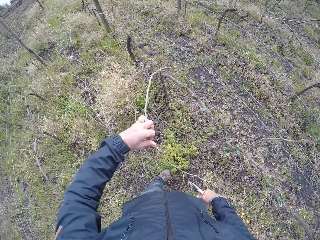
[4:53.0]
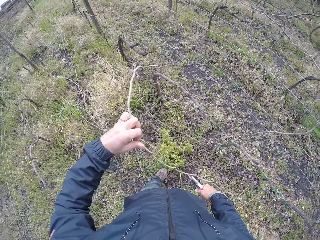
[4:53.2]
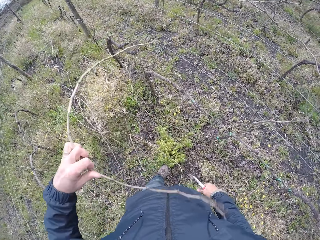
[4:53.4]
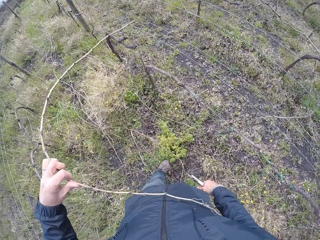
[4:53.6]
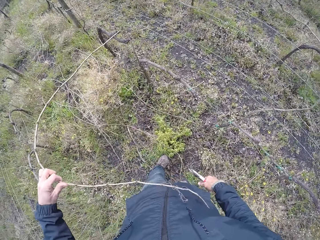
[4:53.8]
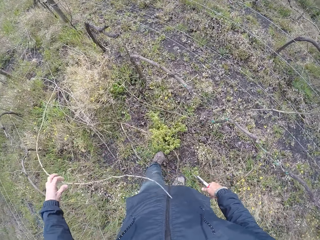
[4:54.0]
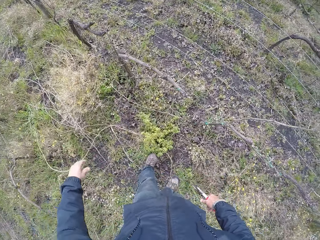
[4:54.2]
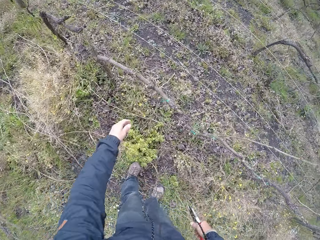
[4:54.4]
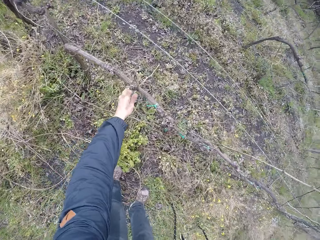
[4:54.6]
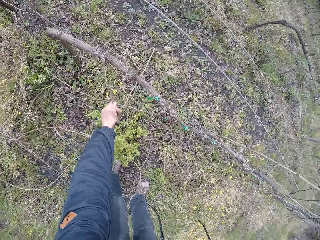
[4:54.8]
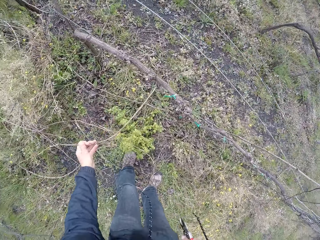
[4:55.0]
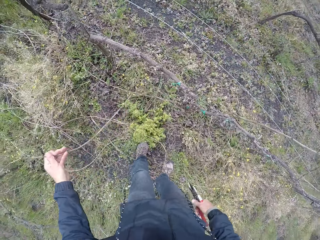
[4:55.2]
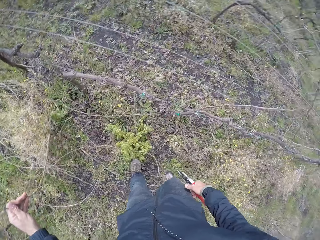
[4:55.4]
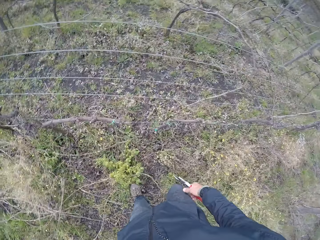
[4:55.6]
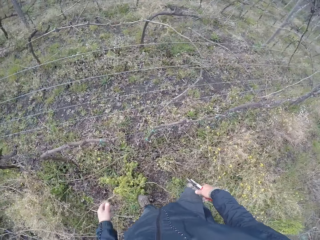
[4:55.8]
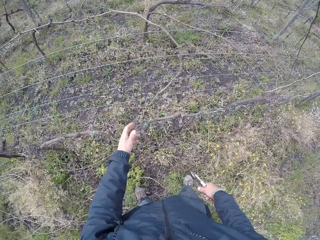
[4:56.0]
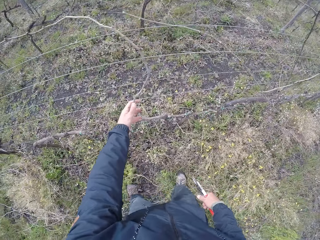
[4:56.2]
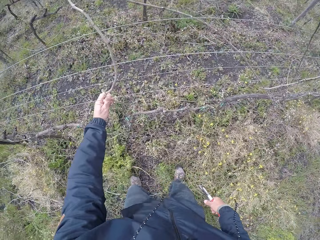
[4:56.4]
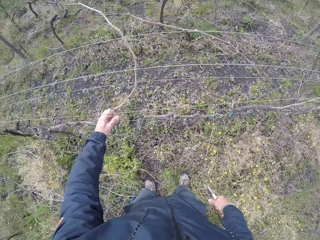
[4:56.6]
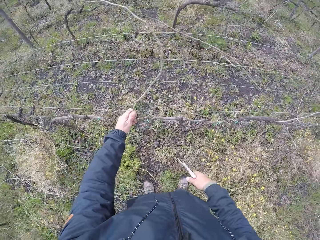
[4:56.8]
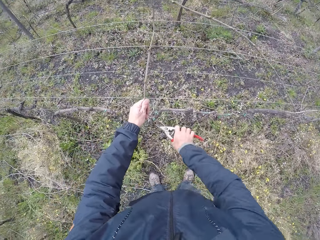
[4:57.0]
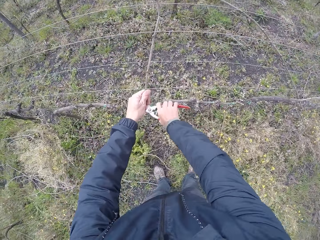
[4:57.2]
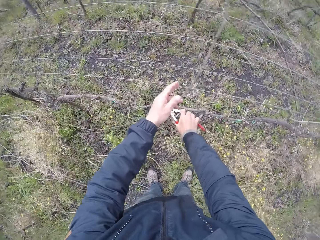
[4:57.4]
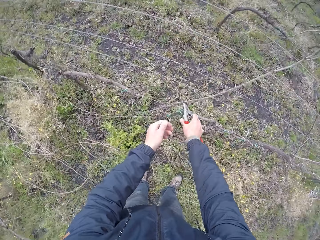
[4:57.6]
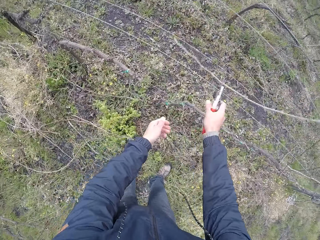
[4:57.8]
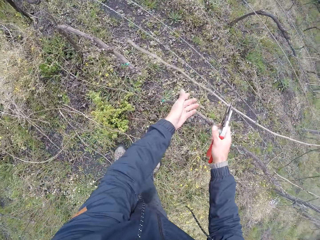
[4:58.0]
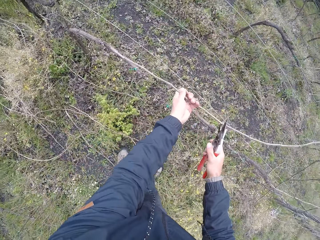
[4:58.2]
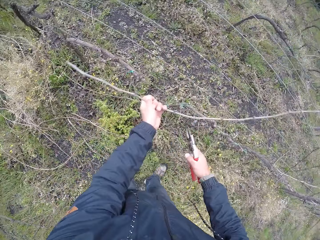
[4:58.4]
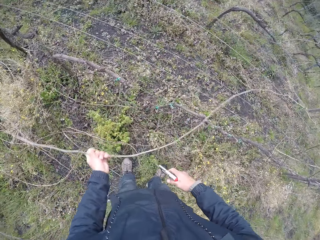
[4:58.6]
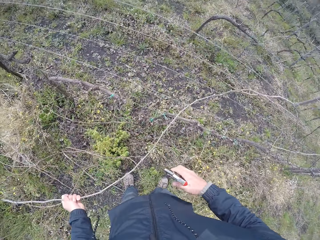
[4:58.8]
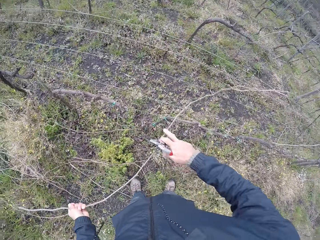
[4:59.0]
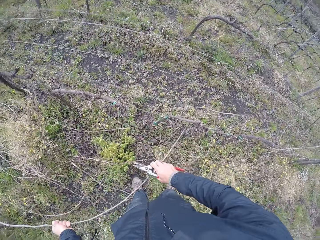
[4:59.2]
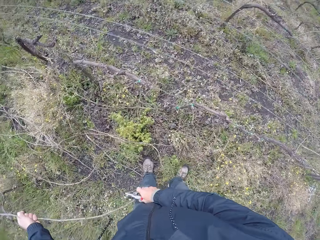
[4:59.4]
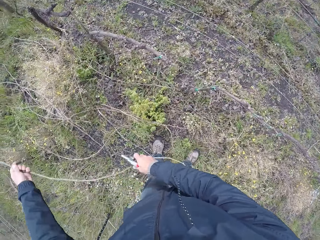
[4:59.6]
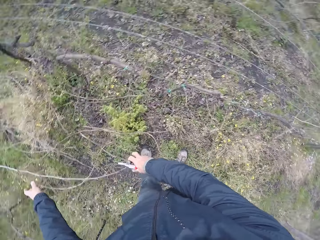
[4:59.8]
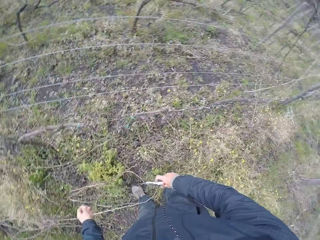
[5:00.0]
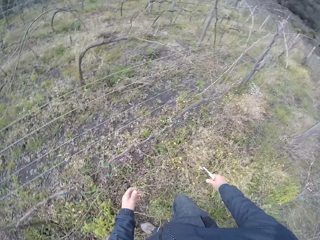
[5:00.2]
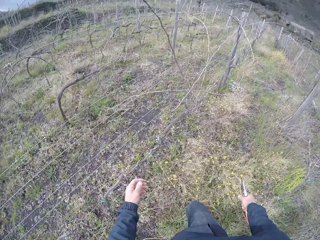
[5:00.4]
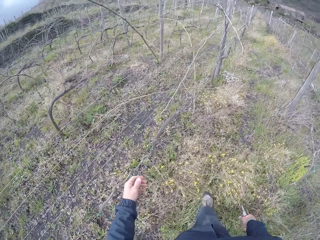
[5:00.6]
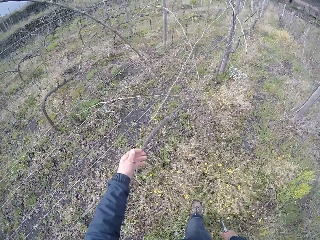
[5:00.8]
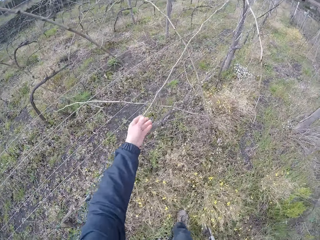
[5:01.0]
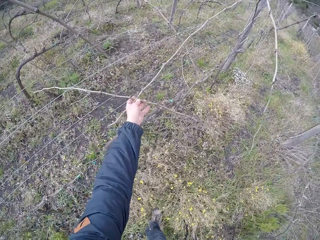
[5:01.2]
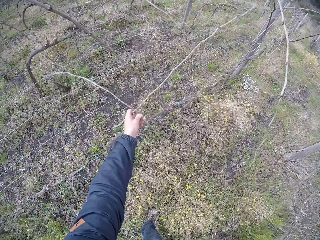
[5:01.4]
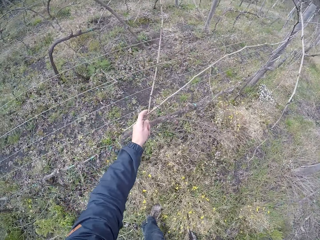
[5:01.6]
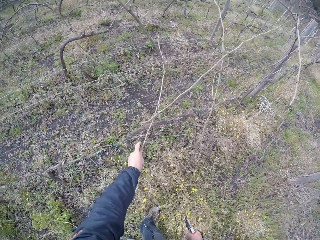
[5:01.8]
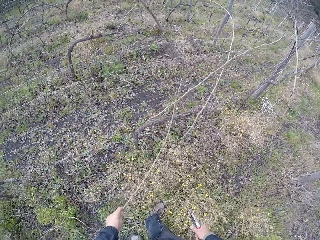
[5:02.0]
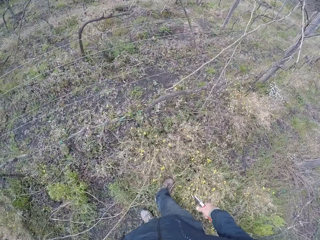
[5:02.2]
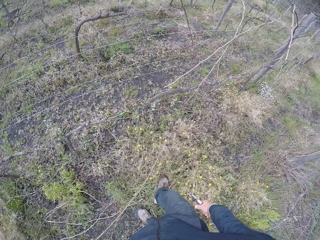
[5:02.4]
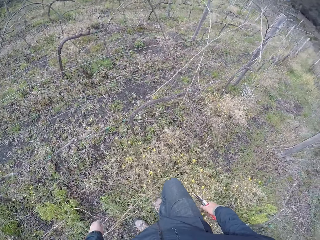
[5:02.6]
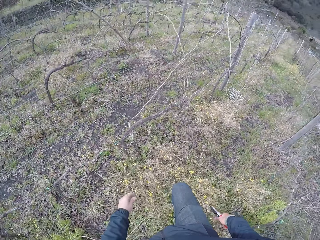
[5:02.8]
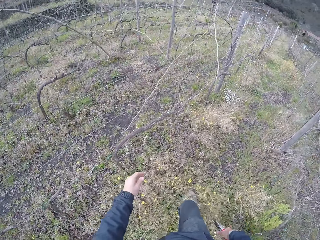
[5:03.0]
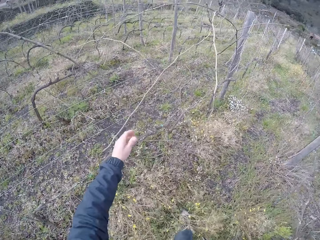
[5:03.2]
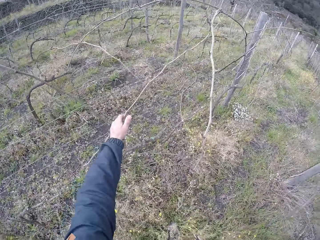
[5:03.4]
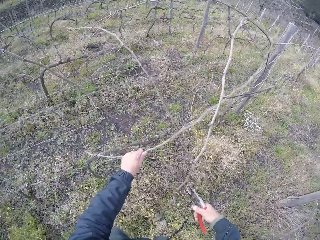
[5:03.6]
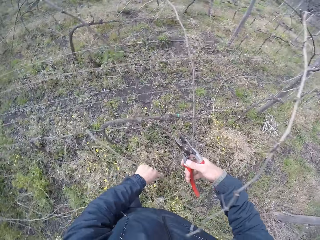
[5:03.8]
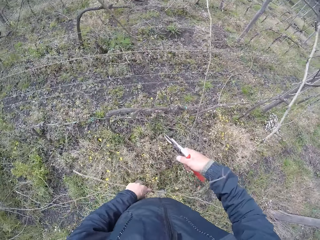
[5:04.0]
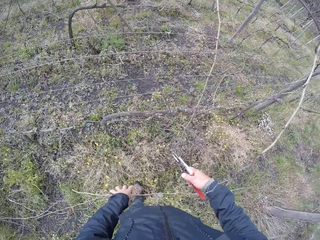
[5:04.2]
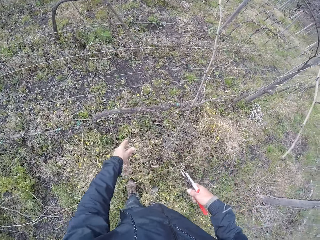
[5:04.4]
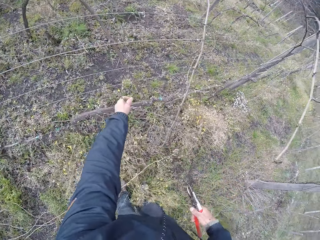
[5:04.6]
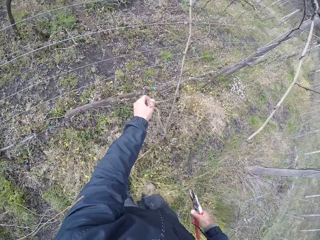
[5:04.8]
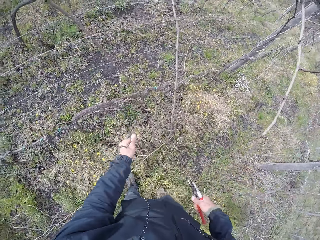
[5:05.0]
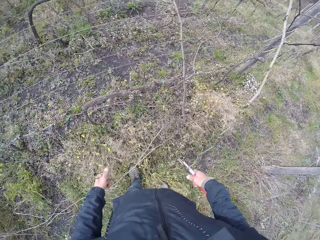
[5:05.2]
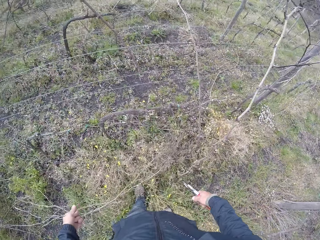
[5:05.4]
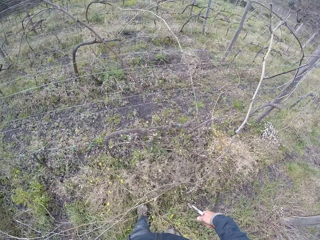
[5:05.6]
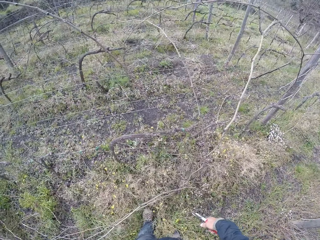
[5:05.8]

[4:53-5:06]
The camera wearer drops the twig on the field with his left hand. He picks up a branch, throws the branch, and picks up the branch. He cuts the branch or twig with the plier in his right hand. He drops the twig on the field with his left hand. He pulls off a twig with his left hand. He drops the twig on the field with his left hand.

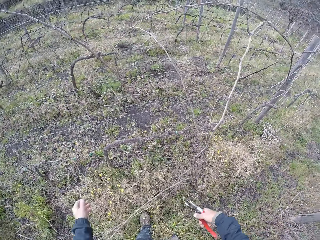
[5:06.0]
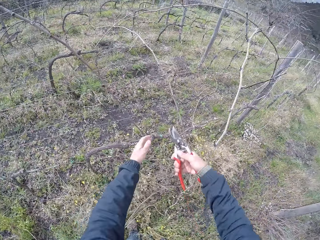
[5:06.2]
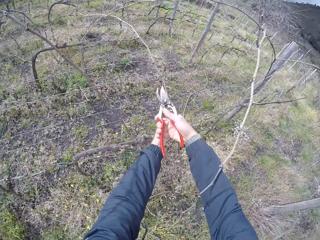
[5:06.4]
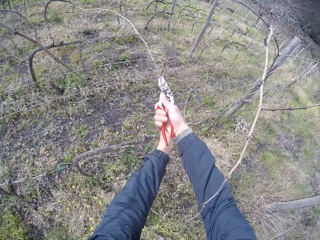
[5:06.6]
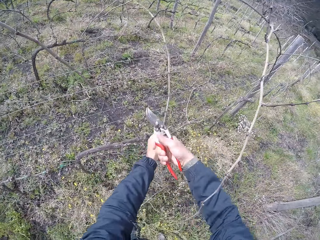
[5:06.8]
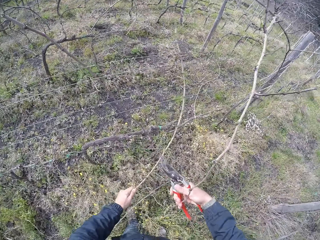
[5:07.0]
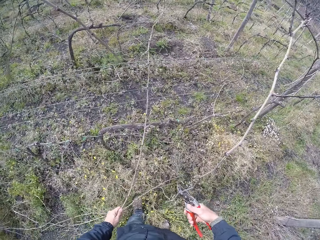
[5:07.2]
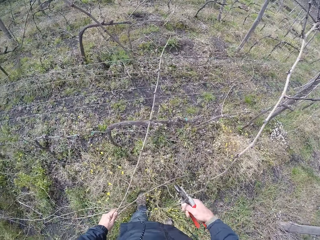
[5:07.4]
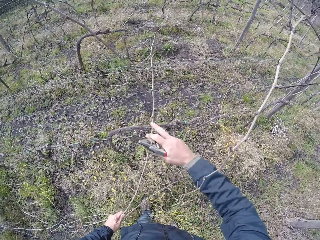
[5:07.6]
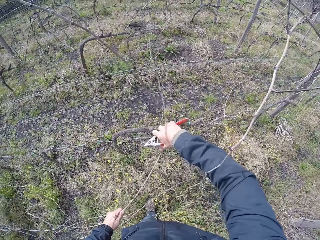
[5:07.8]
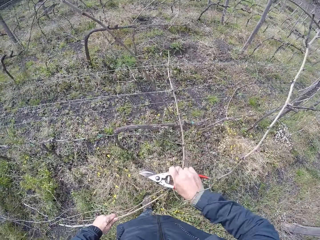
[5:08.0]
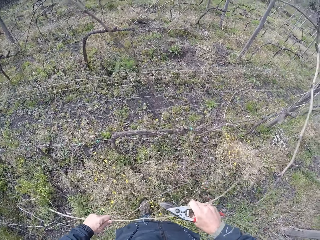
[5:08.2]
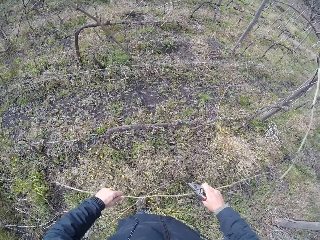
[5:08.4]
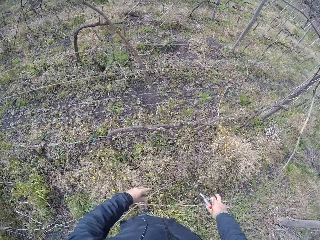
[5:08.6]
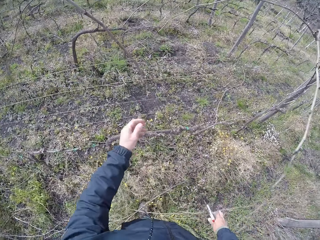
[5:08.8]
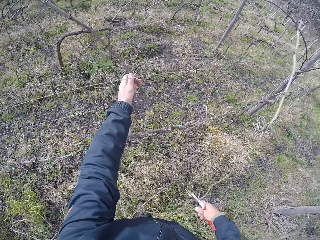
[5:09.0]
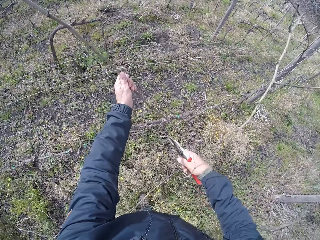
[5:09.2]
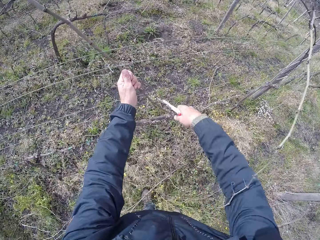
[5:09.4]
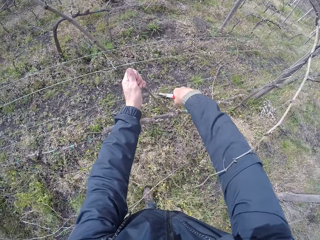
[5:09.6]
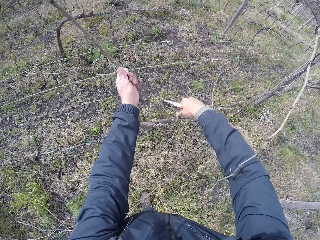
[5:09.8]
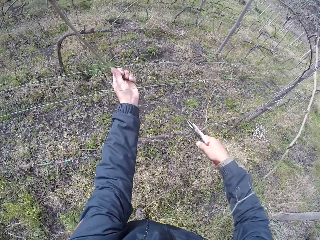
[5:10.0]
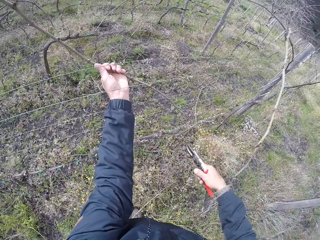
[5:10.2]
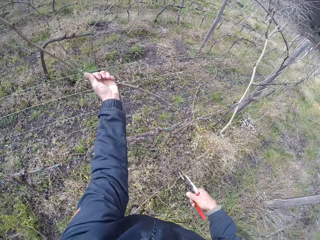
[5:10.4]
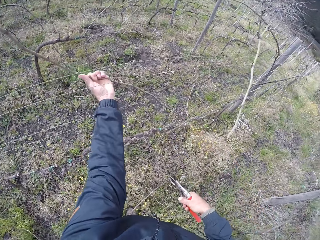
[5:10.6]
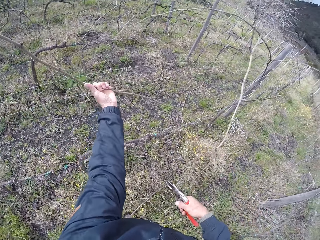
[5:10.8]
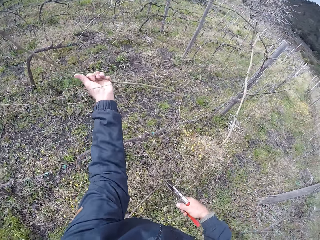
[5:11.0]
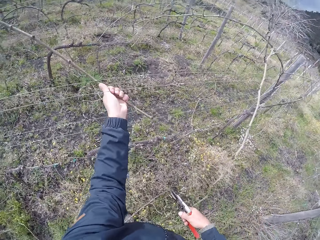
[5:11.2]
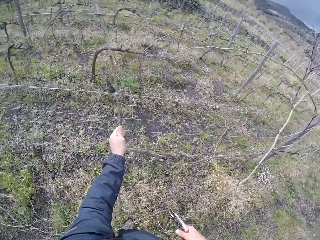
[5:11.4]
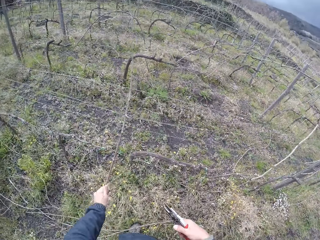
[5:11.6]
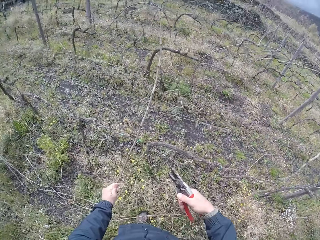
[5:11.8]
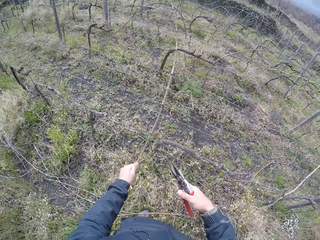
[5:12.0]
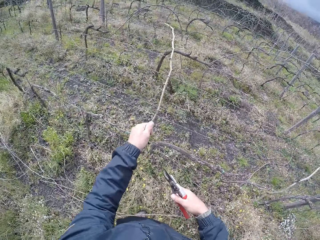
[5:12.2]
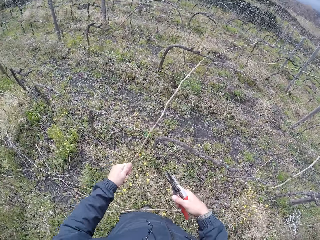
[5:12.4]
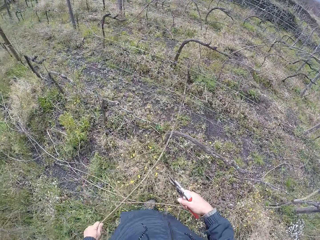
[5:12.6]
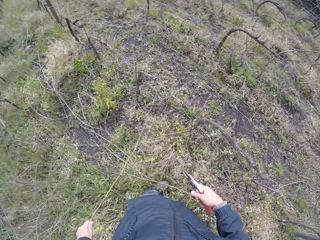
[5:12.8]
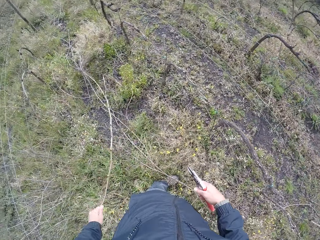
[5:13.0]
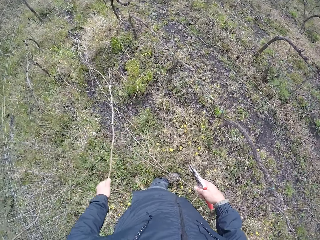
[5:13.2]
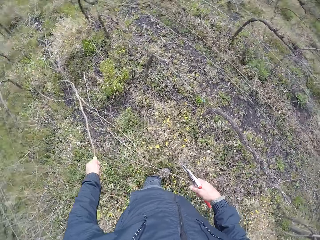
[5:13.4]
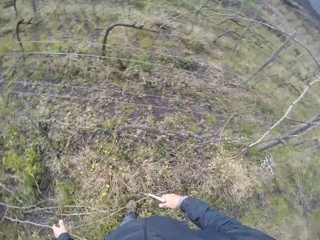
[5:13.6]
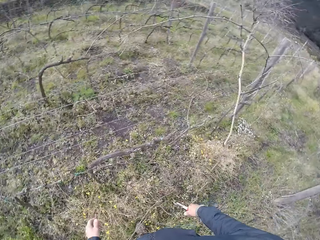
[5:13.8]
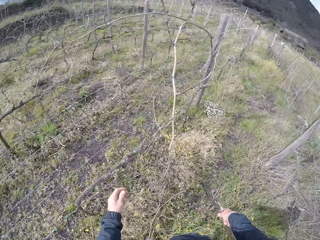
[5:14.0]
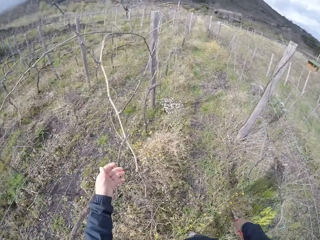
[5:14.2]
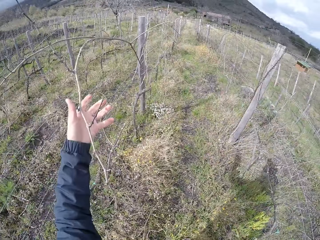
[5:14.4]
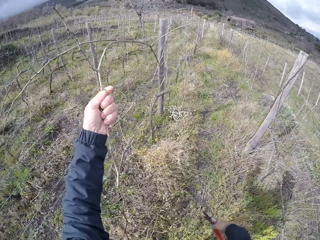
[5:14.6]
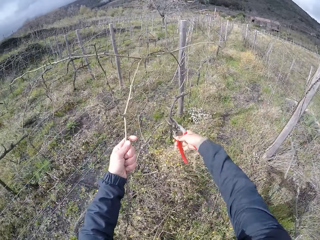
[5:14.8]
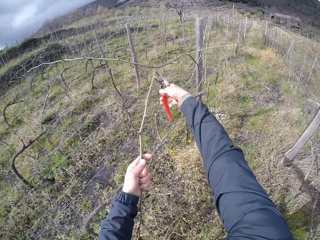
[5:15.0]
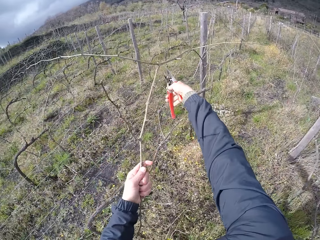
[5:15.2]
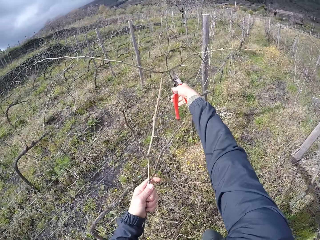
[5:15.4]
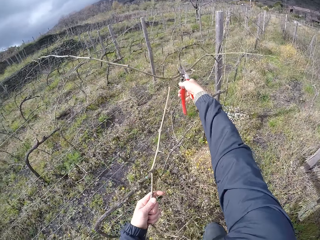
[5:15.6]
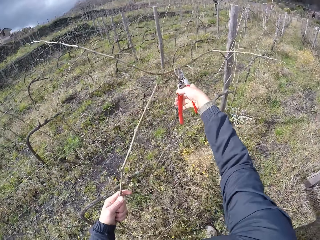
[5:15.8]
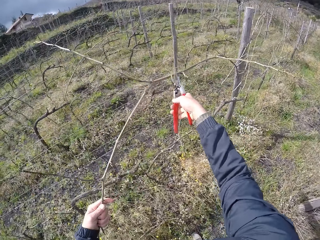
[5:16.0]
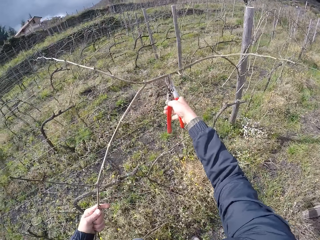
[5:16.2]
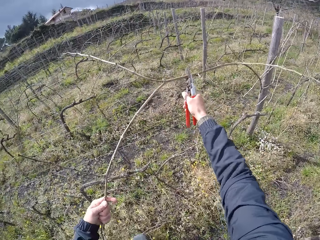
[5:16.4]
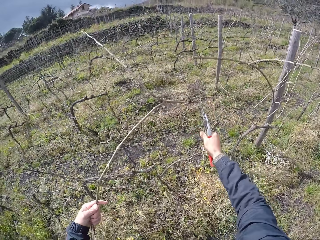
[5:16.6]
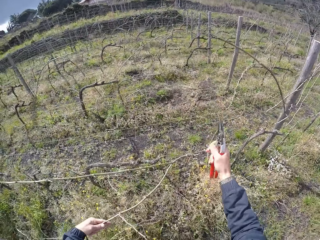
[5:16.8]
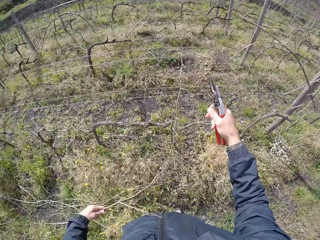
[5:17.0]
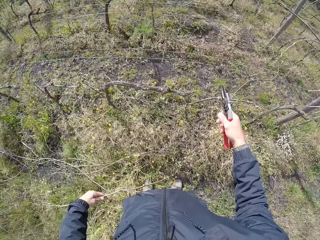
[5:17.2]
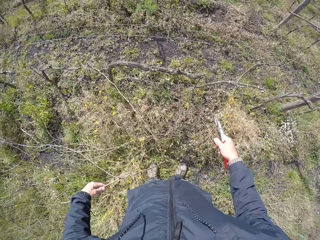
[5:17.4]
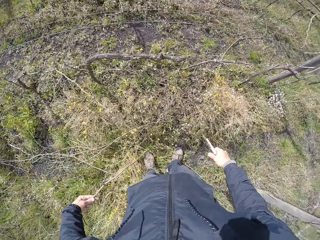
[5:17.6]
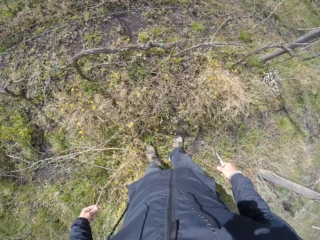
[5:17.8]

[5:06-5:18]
The camera wearer cuts a twig with the plier in his right hand. He drops the twig on the field with his hands. He holds a twig with his left hand. He cuts the twig with the plier in his right hand. He pulls the branch. He drops the twig on the field with his left hand. He holds a twig with his left hand. He cuts the twig with the plier in his right hand.
